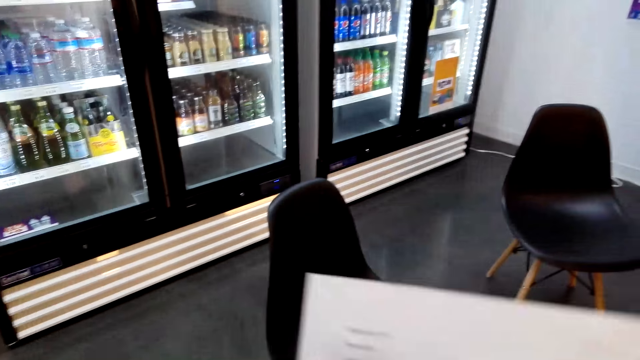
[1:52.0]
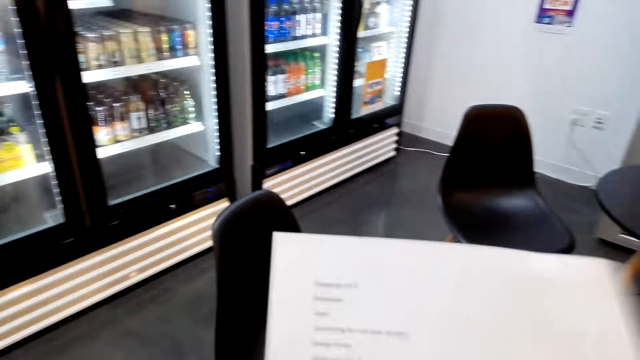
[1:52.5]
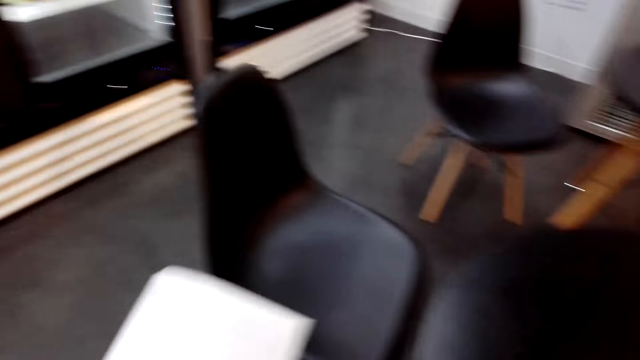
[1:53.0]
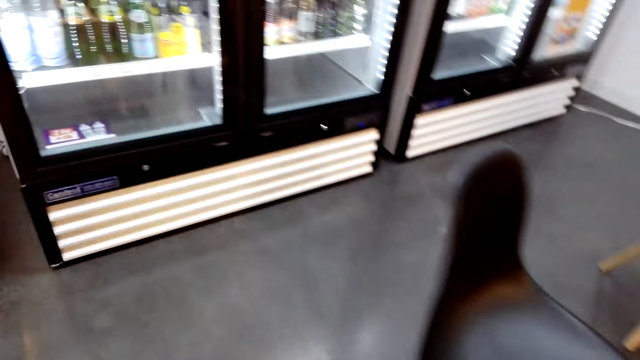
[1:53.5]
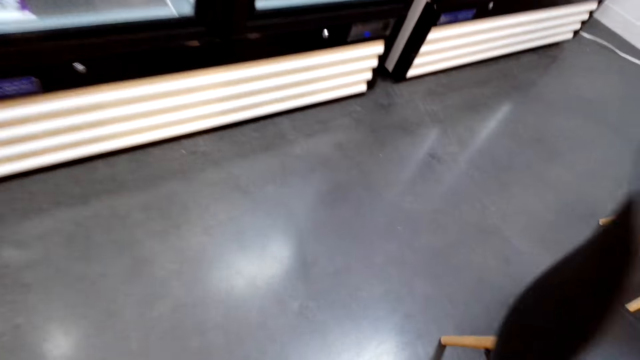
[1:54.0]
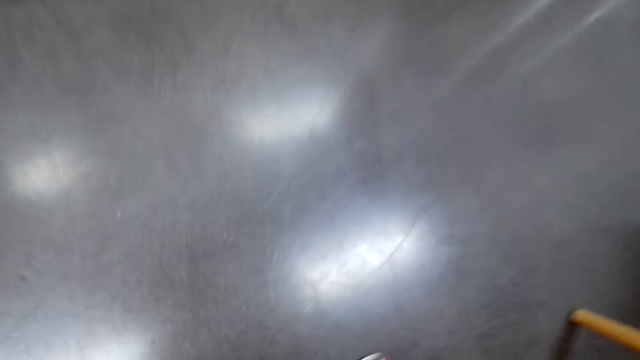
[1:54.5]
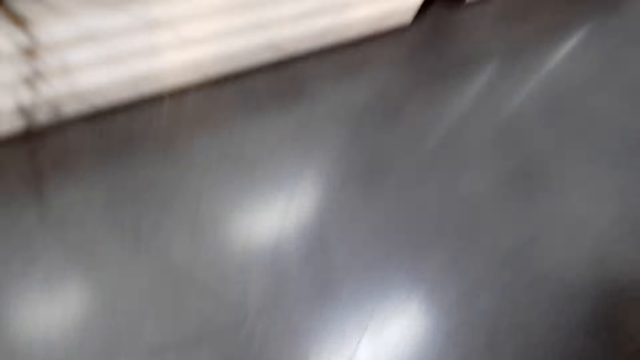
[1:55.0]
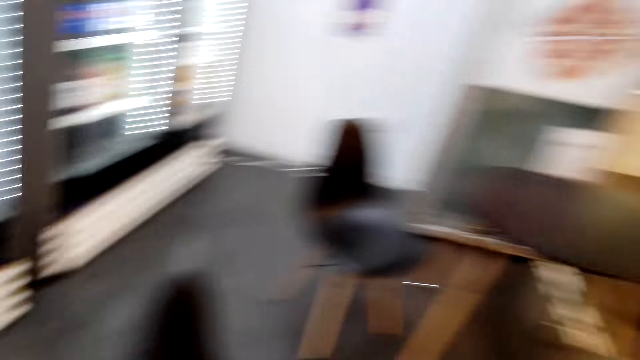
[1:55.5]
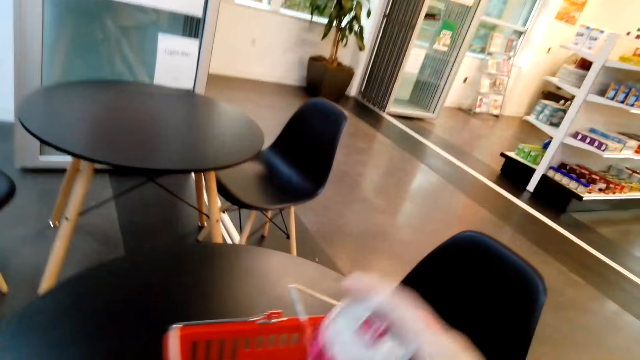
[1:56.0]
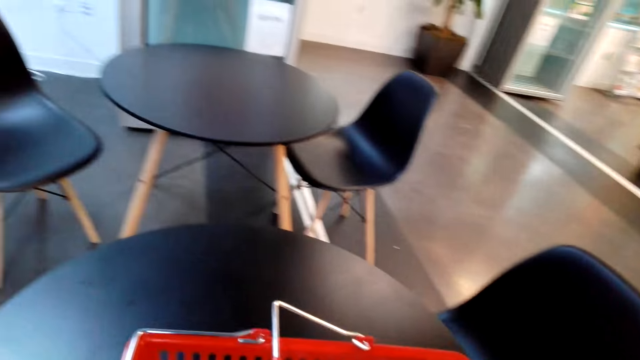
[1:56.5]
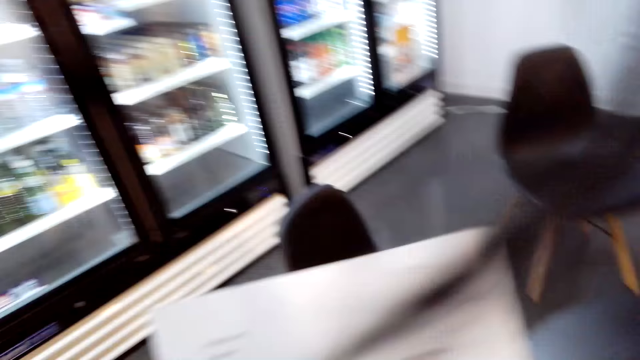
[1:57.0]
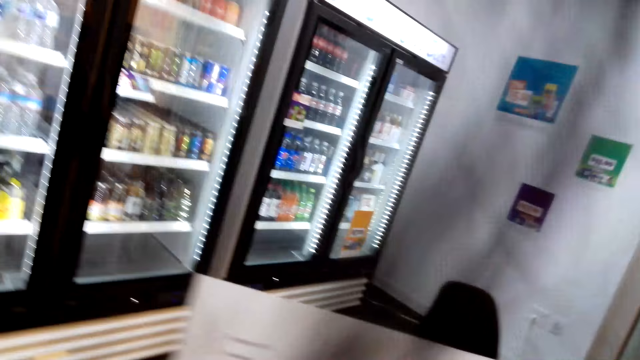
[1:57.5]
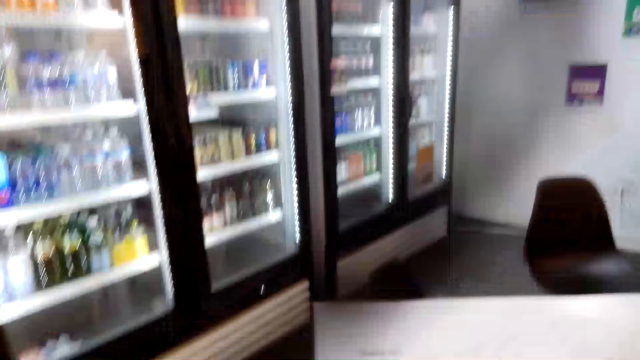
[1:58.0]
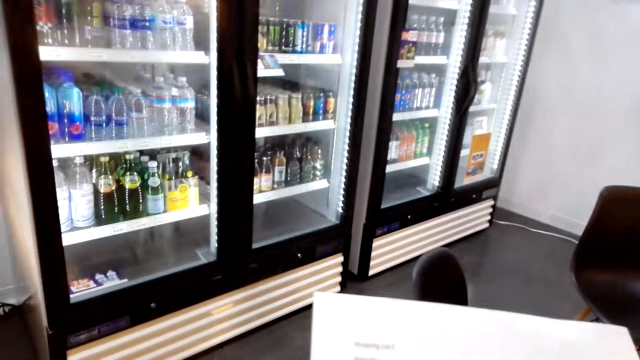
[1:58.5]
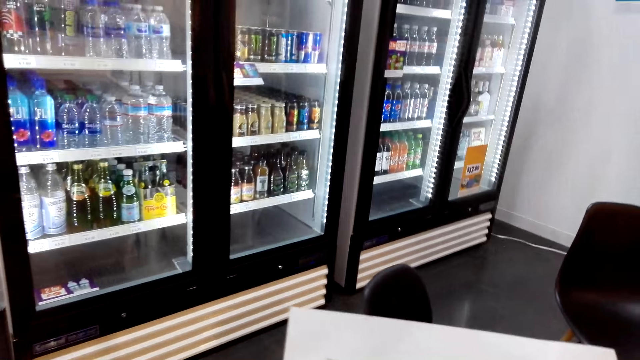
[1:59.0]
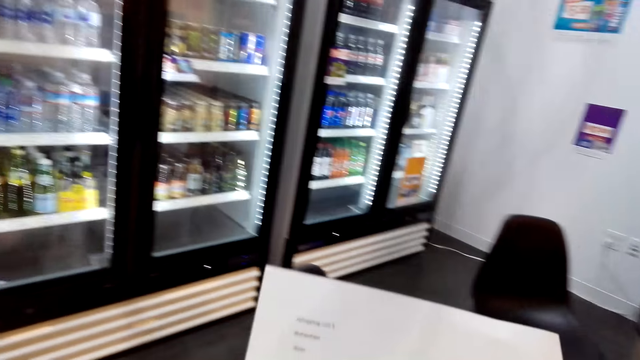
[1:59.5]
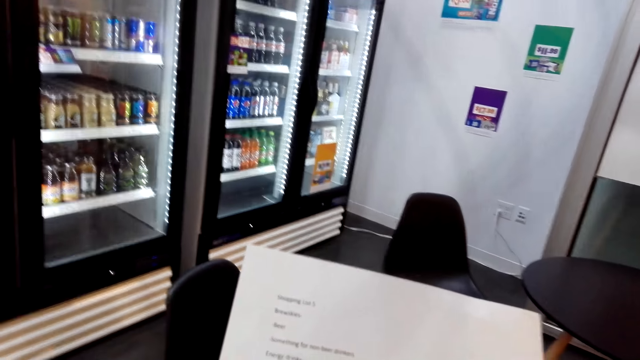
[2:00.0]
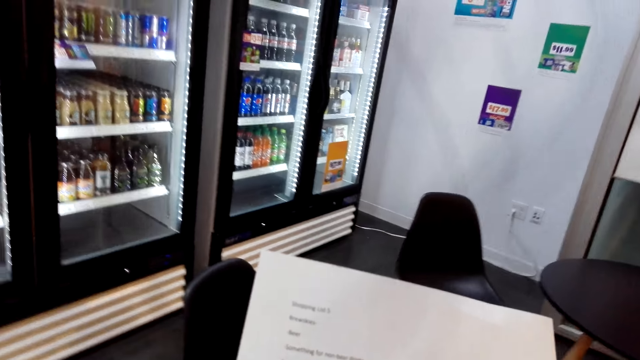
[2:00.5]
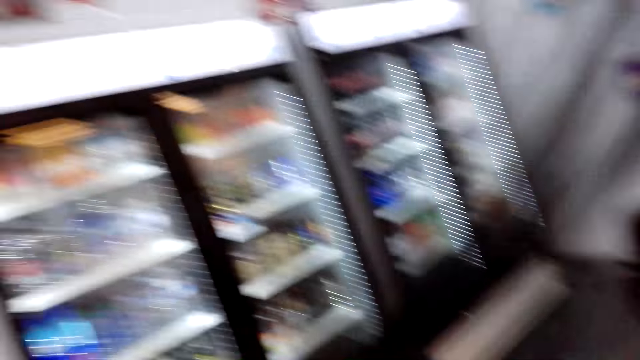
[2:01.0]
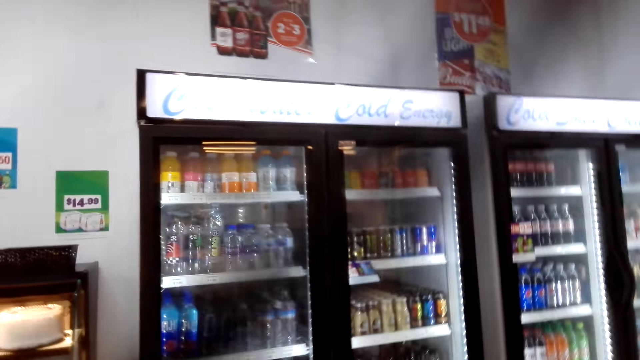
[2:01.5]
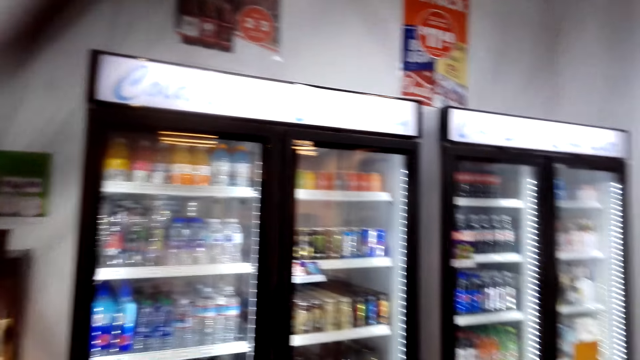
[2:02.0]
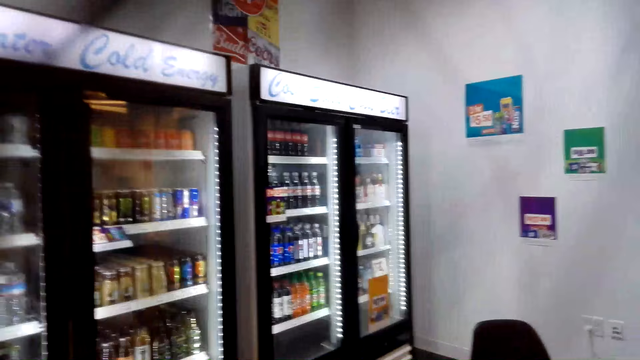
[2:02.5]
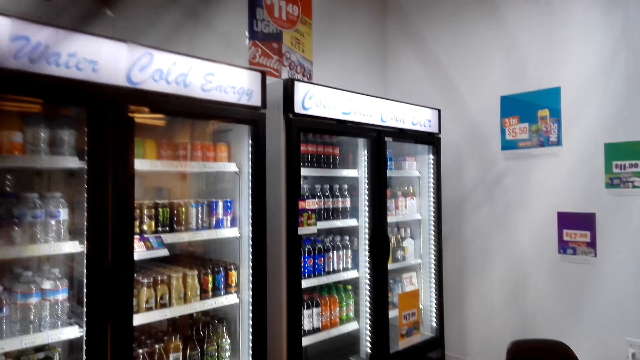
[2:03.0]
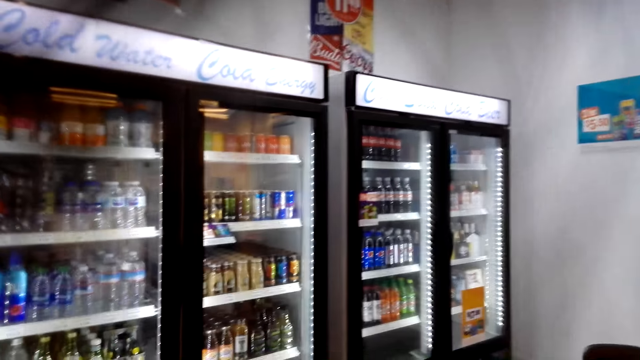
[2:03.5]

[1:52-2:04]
The camera wearer drops a can. They pick up the can. They put the can in the basket. They check the sheet of paper.

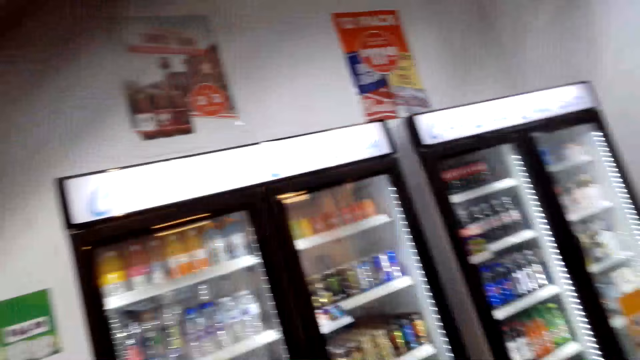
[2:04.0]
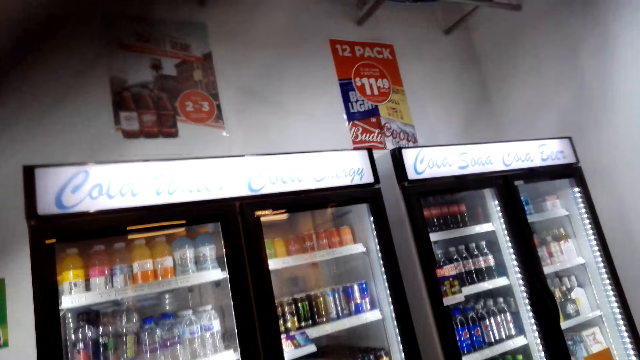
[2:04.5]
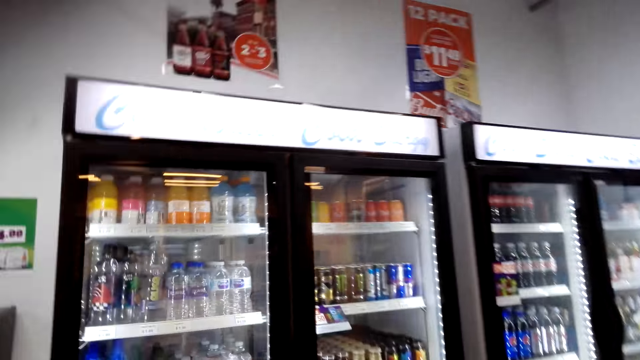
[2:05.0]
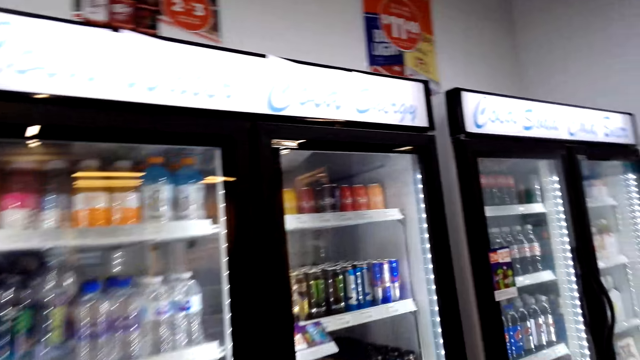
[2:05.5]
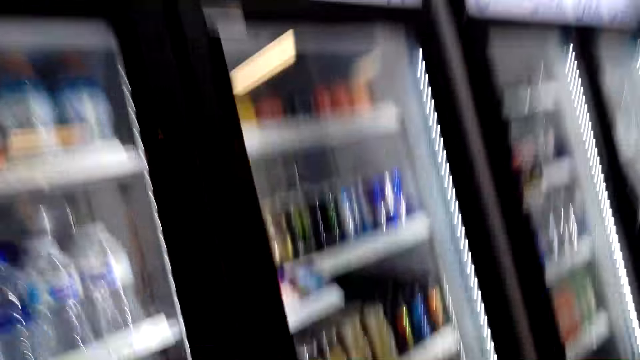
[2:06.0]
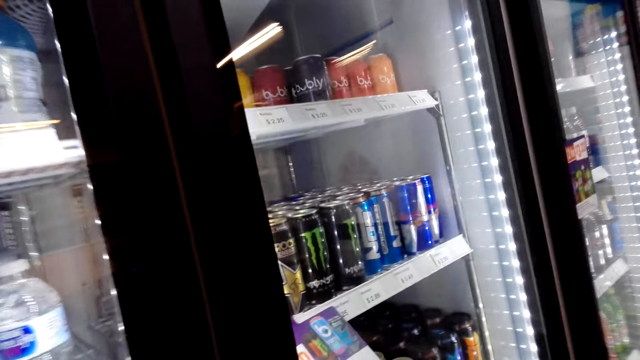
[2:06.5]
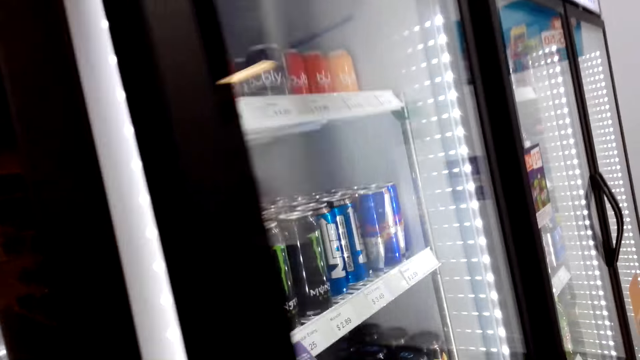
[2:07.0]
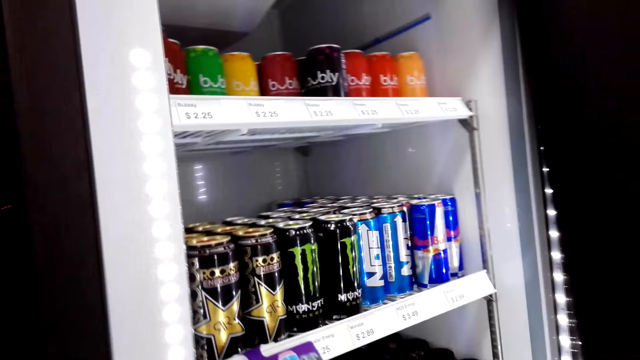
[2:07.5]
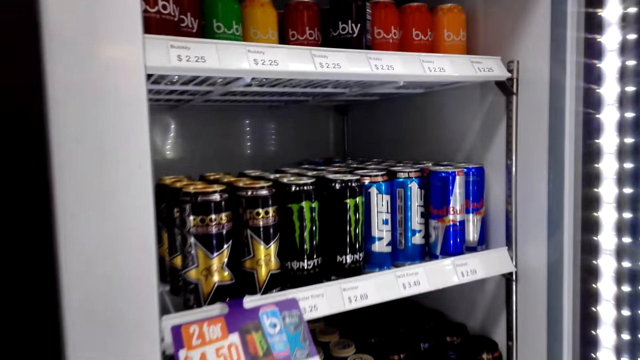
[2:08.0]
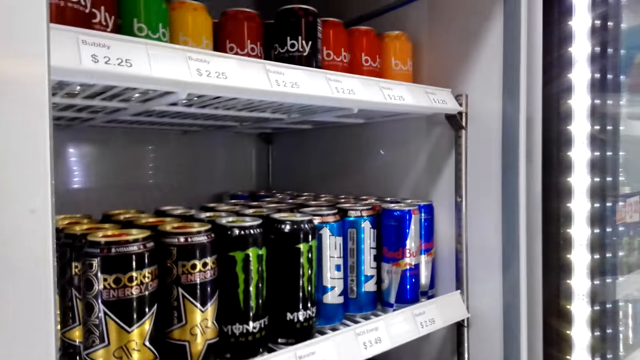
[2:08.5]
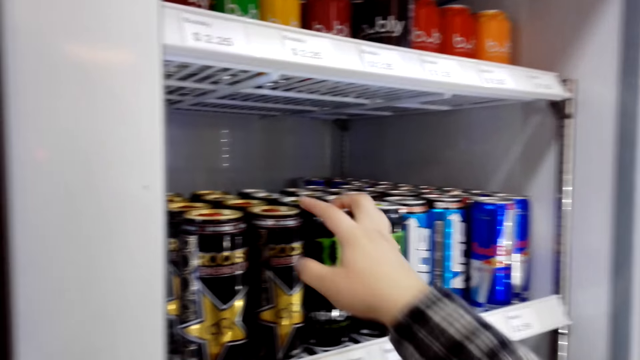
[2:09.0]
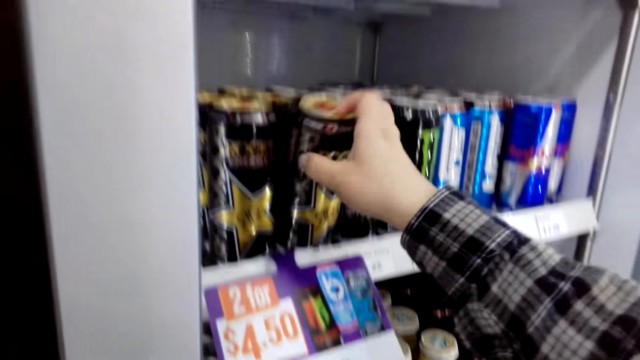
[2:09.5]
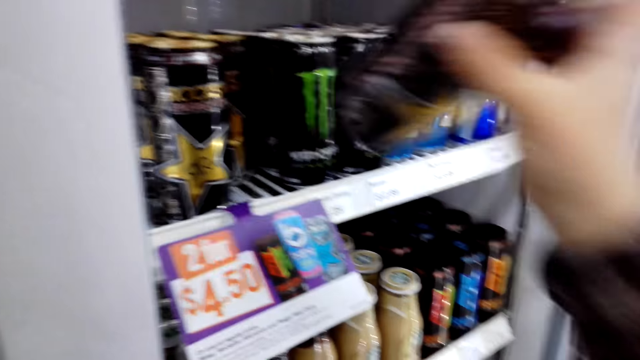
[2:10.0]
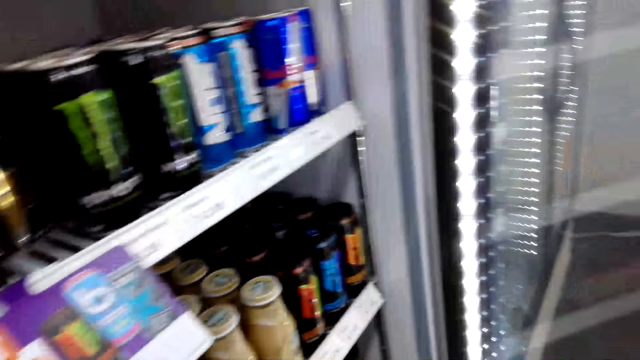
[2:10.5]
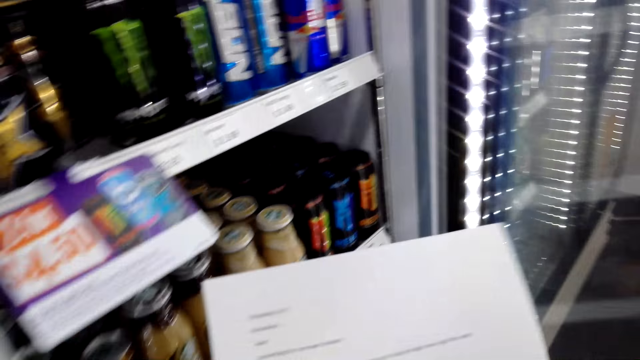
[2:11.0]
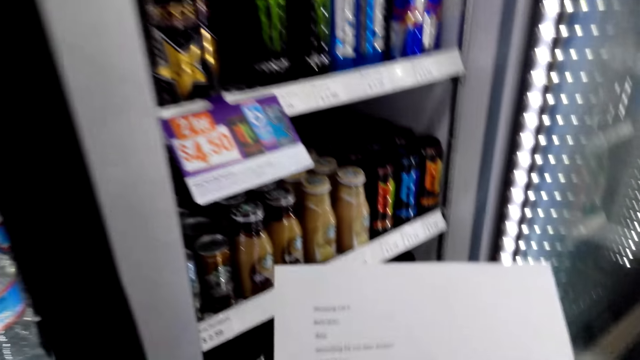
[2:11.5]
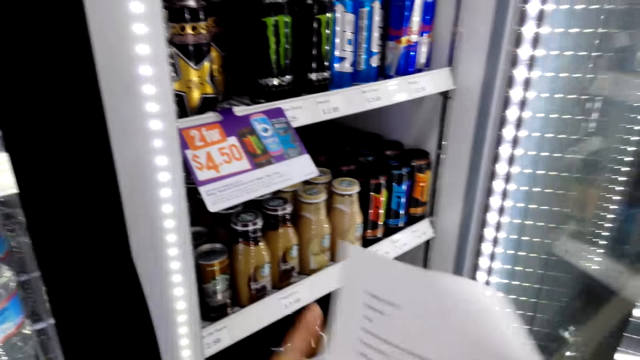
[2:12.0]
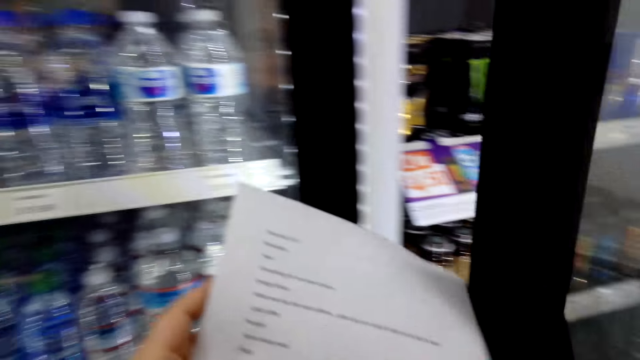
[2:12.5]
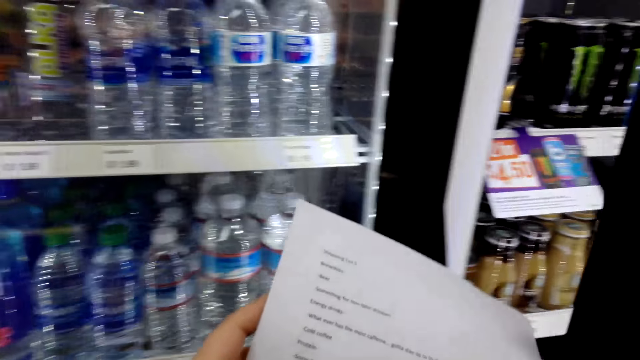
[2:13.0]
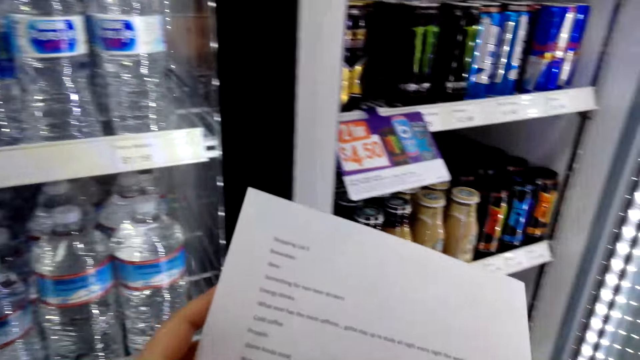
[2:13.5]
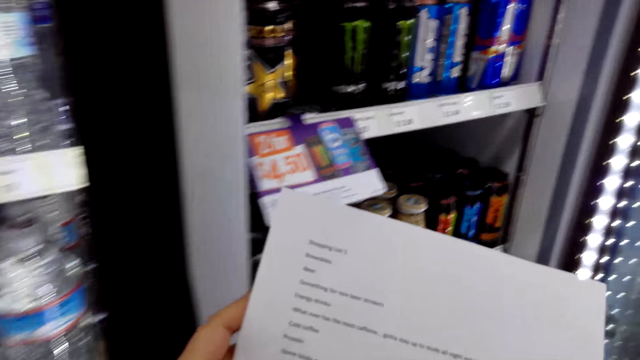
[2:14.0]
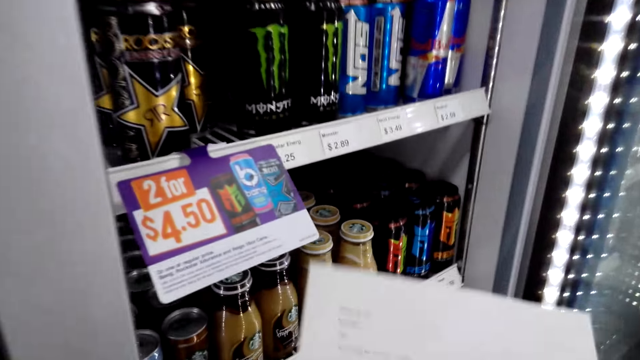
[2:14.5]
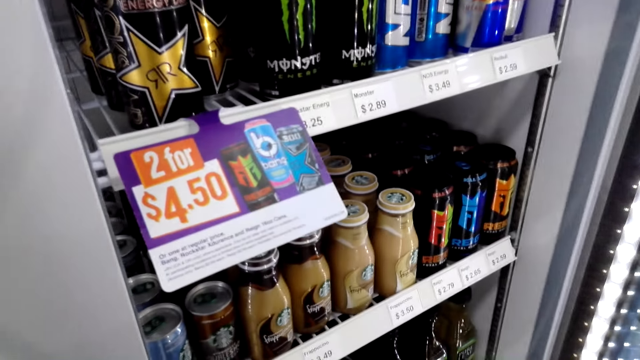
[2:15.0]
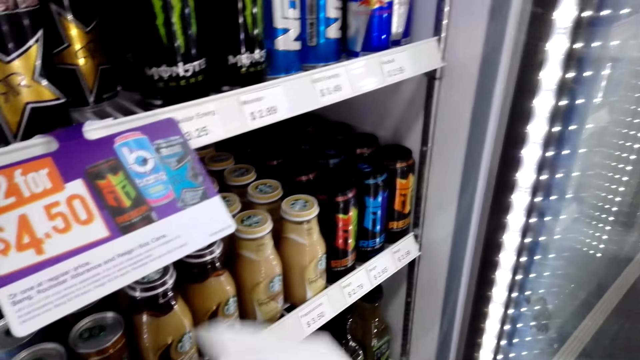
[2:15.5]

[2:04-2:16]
The camera wearer walks to the fridge. They open the fridge. They pick a can of energy drink. They check the sheet of paper. They push the fridge door, pull the fridge door and check the sheet of paper.
